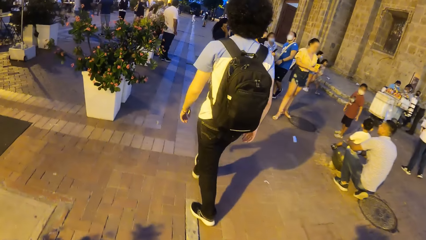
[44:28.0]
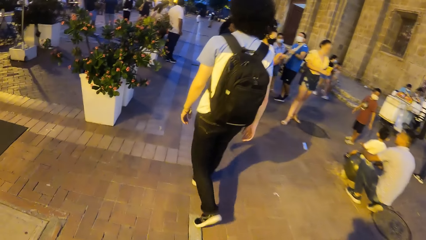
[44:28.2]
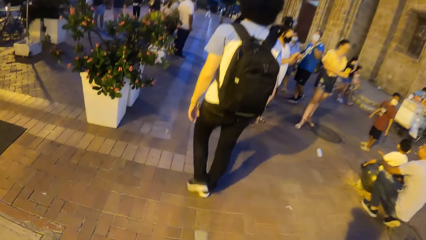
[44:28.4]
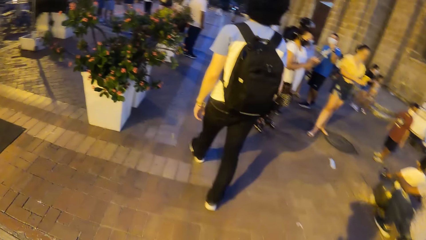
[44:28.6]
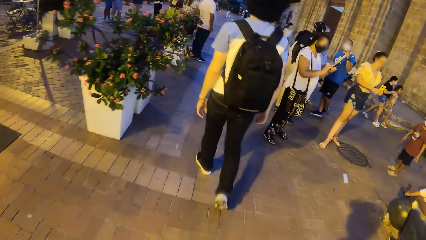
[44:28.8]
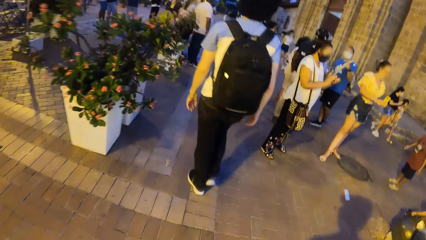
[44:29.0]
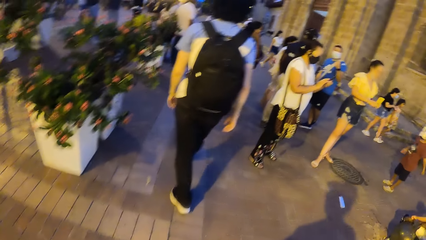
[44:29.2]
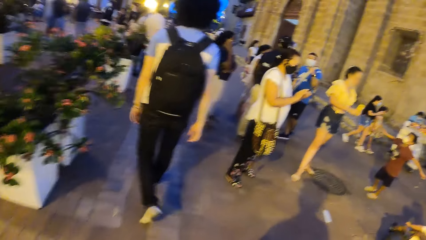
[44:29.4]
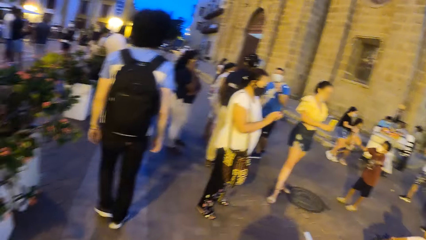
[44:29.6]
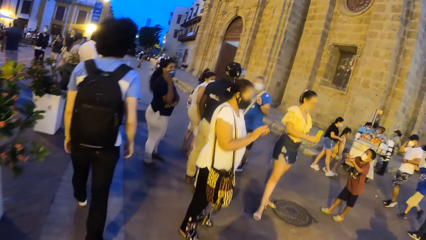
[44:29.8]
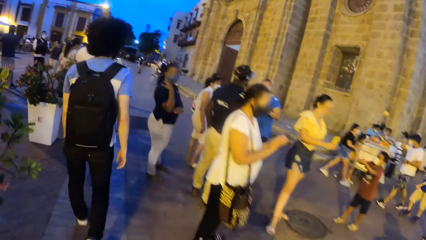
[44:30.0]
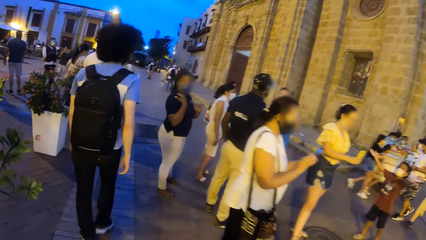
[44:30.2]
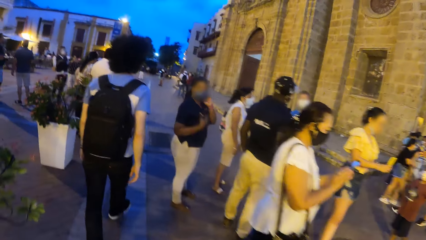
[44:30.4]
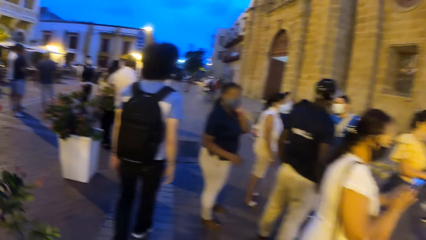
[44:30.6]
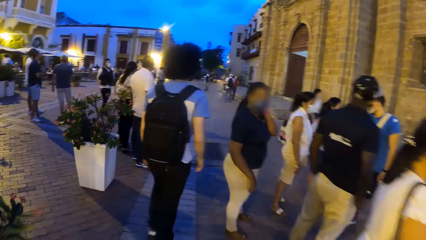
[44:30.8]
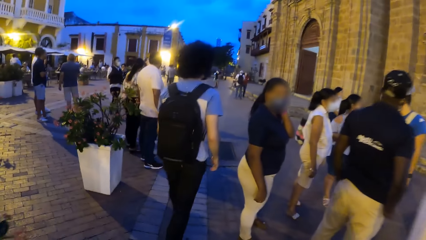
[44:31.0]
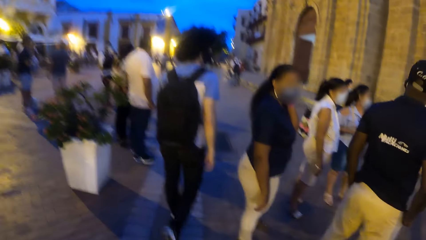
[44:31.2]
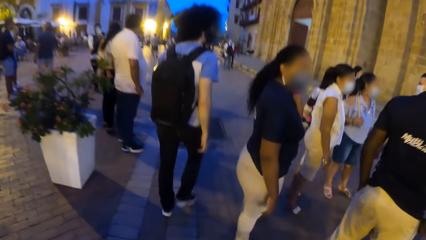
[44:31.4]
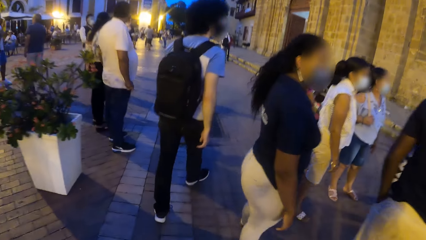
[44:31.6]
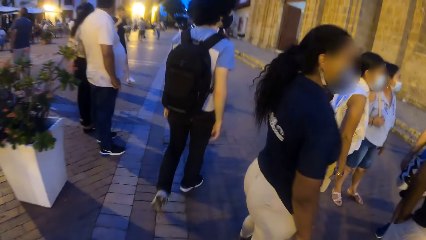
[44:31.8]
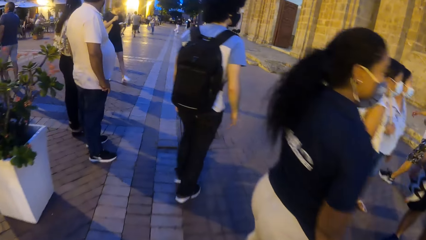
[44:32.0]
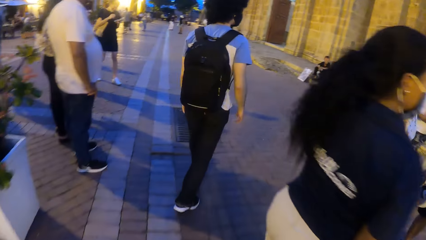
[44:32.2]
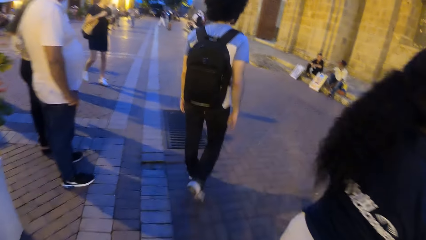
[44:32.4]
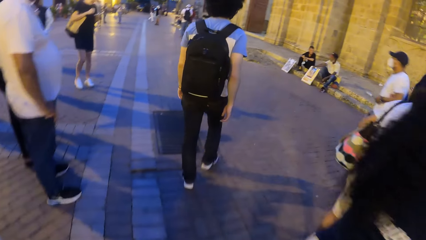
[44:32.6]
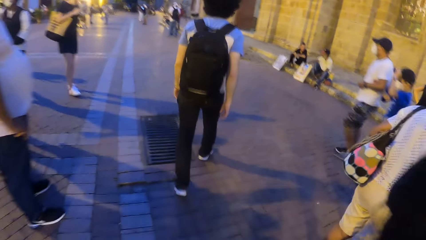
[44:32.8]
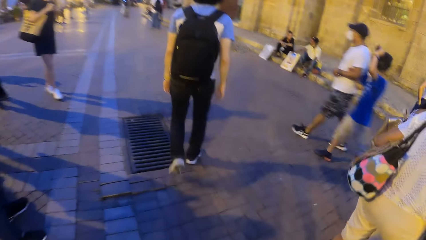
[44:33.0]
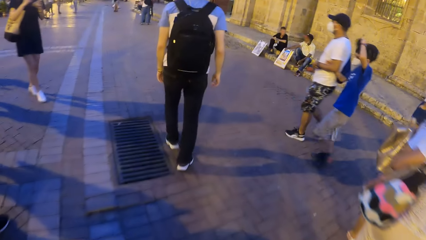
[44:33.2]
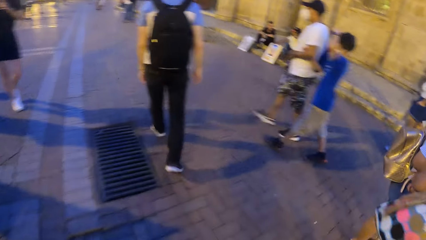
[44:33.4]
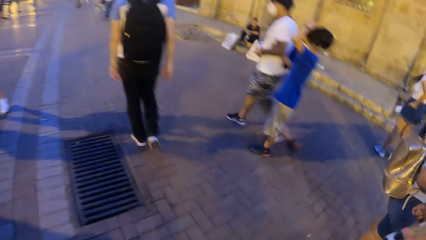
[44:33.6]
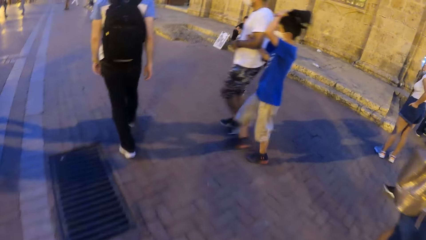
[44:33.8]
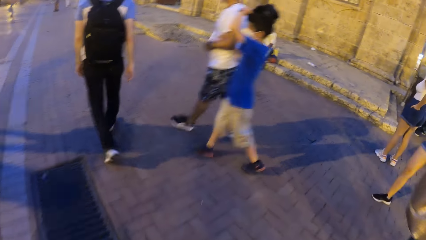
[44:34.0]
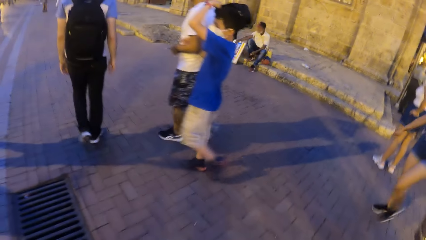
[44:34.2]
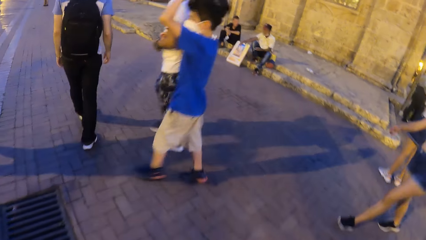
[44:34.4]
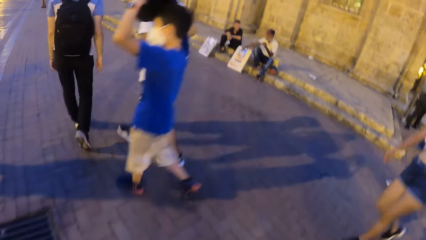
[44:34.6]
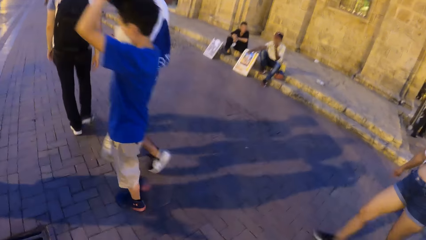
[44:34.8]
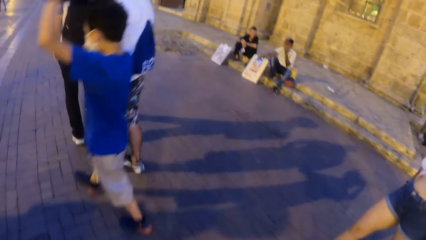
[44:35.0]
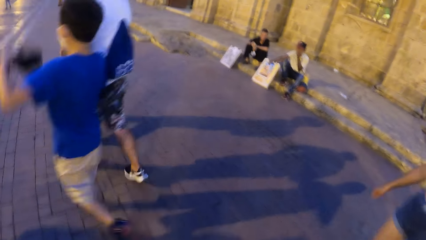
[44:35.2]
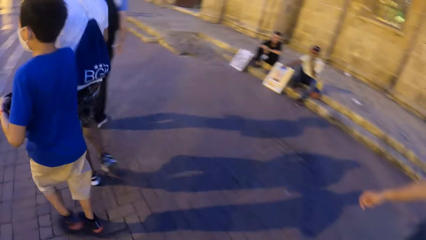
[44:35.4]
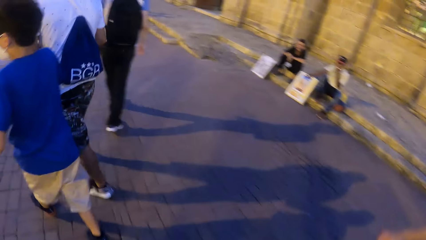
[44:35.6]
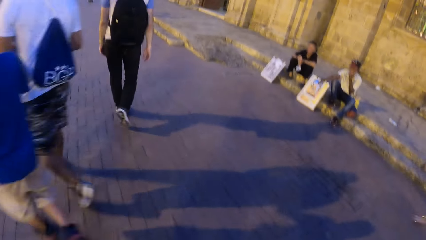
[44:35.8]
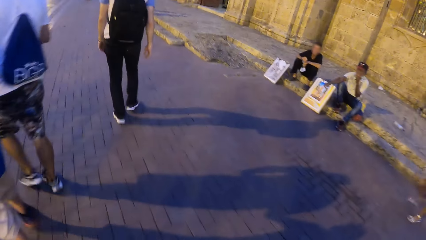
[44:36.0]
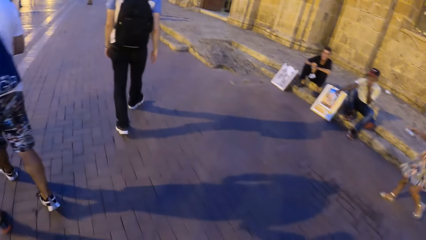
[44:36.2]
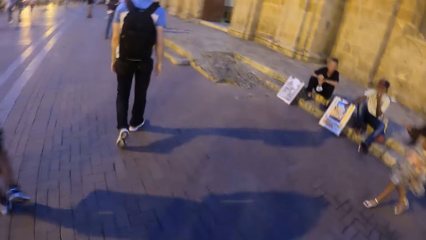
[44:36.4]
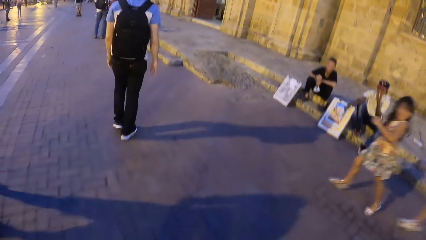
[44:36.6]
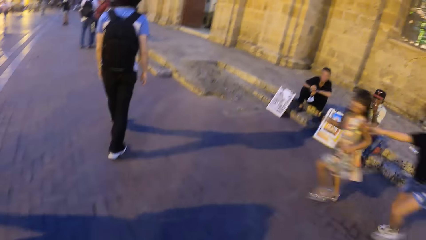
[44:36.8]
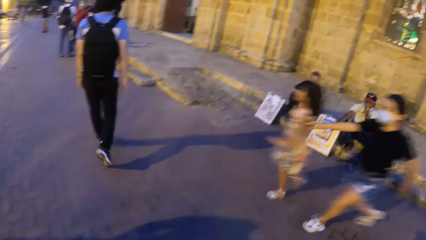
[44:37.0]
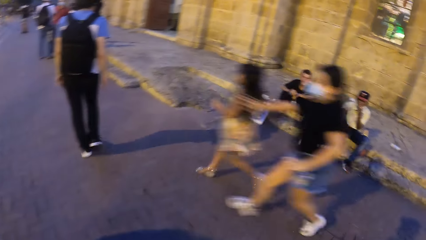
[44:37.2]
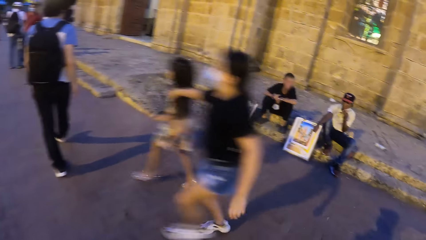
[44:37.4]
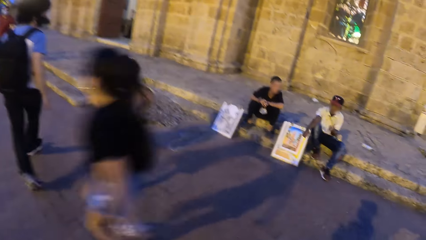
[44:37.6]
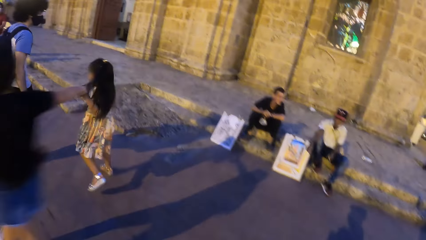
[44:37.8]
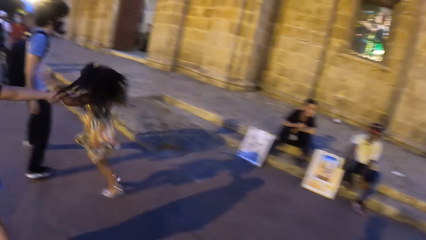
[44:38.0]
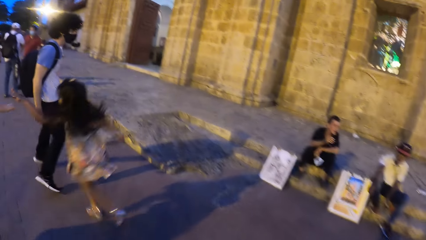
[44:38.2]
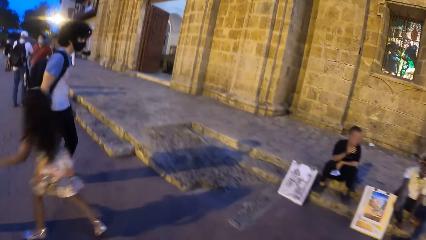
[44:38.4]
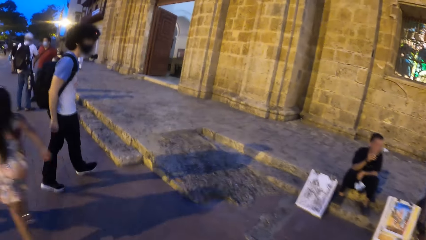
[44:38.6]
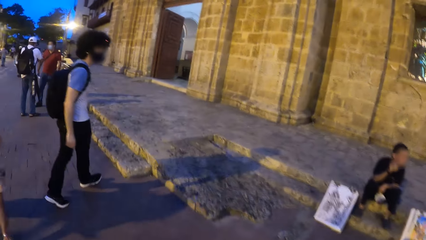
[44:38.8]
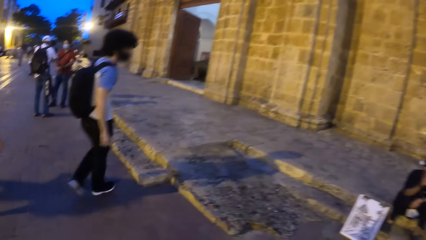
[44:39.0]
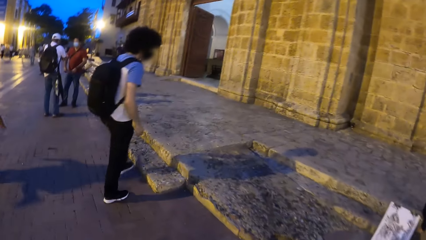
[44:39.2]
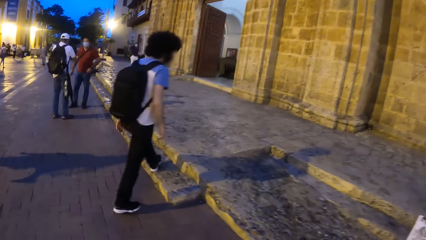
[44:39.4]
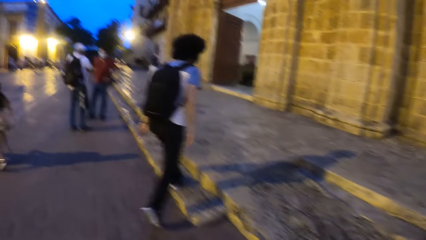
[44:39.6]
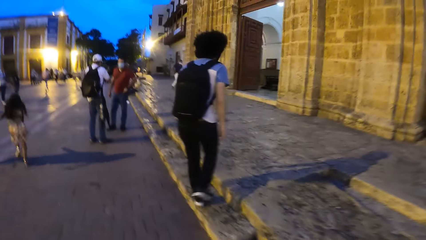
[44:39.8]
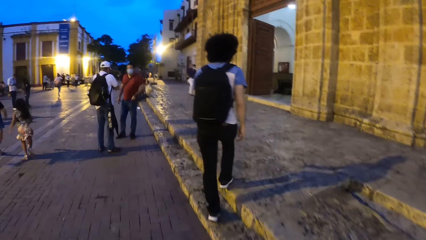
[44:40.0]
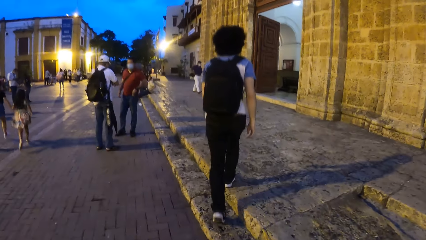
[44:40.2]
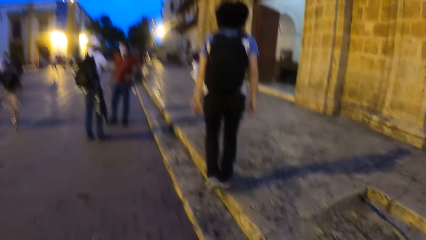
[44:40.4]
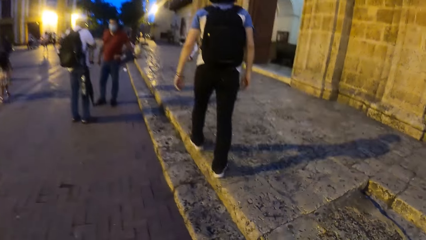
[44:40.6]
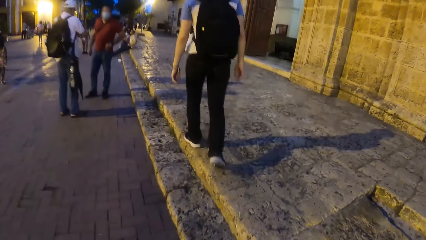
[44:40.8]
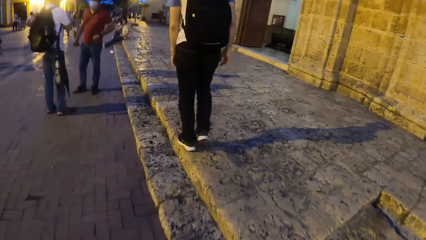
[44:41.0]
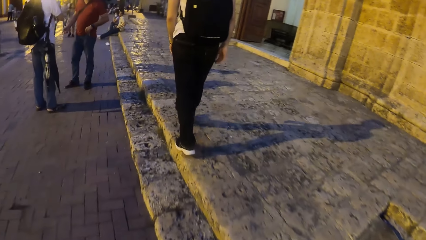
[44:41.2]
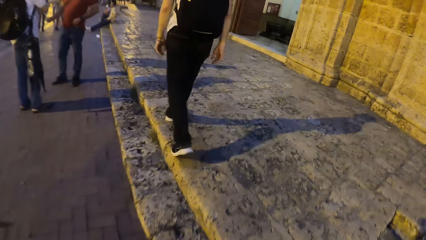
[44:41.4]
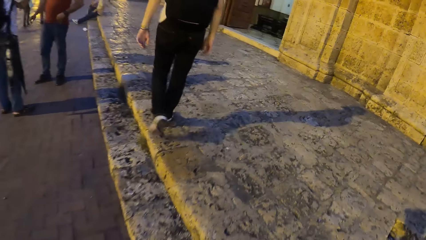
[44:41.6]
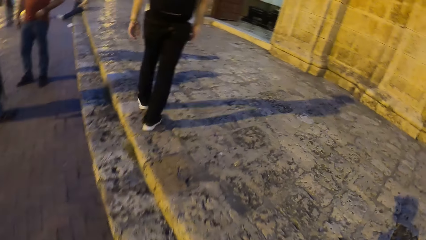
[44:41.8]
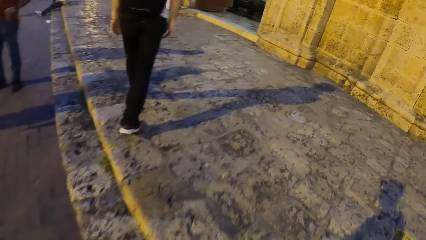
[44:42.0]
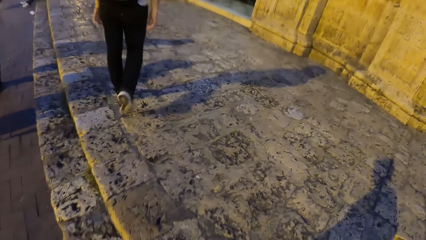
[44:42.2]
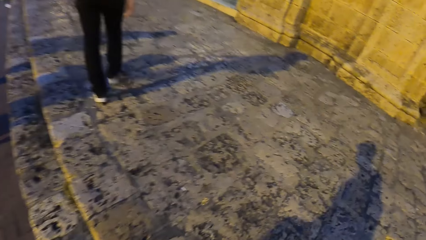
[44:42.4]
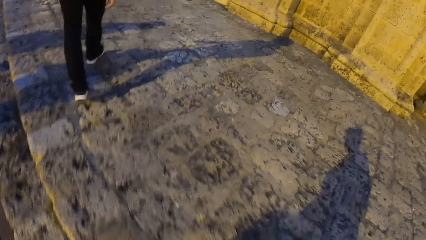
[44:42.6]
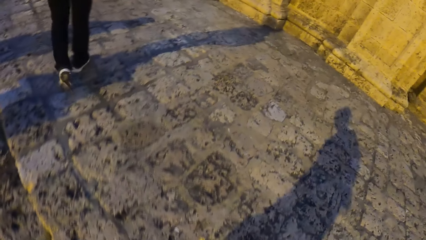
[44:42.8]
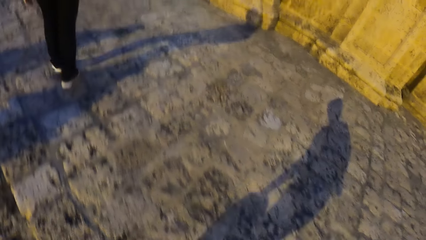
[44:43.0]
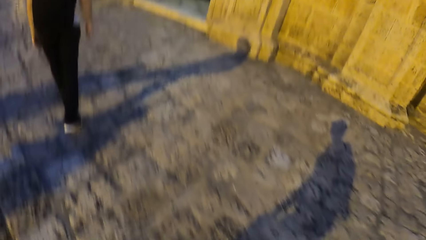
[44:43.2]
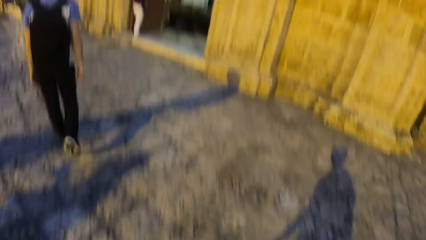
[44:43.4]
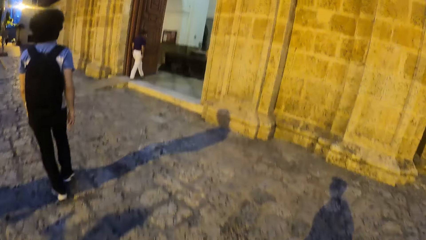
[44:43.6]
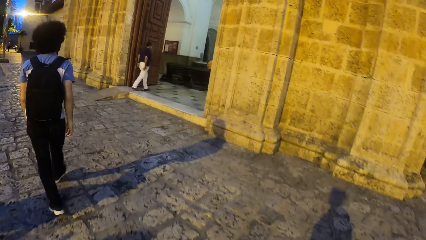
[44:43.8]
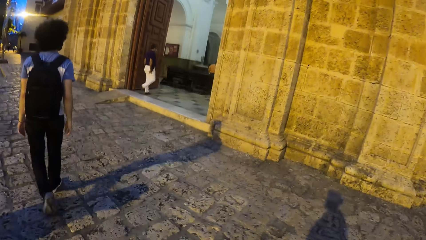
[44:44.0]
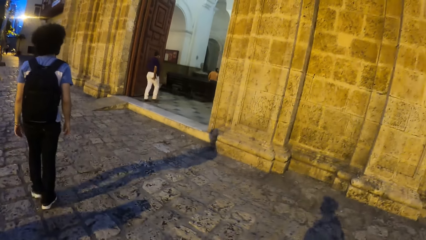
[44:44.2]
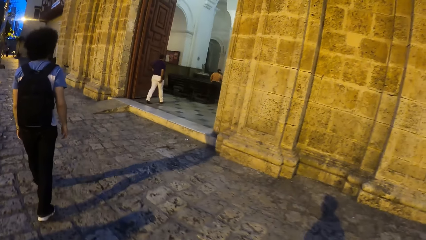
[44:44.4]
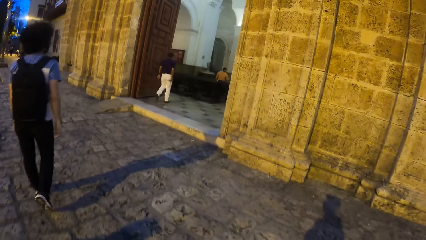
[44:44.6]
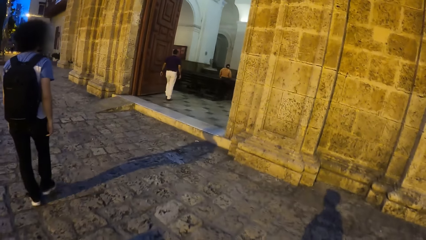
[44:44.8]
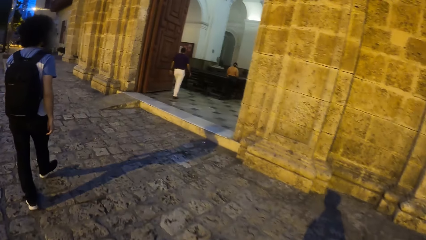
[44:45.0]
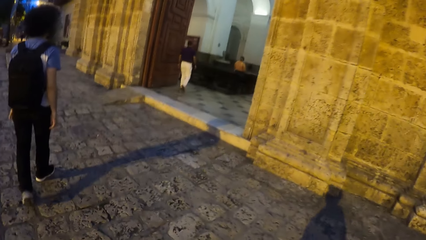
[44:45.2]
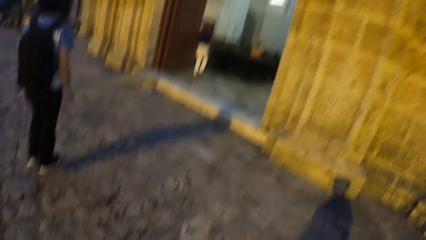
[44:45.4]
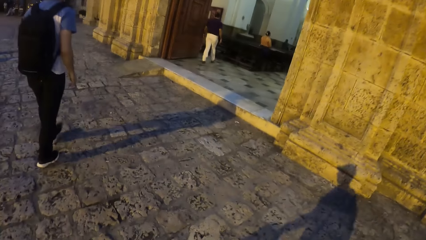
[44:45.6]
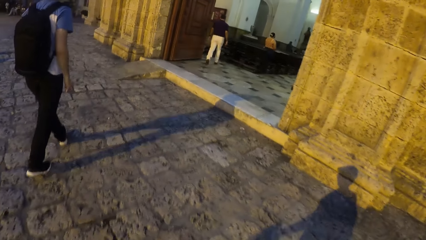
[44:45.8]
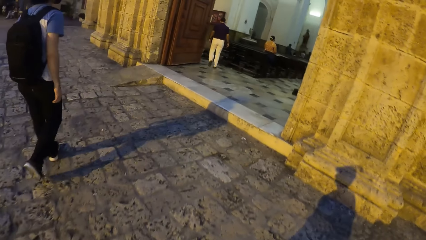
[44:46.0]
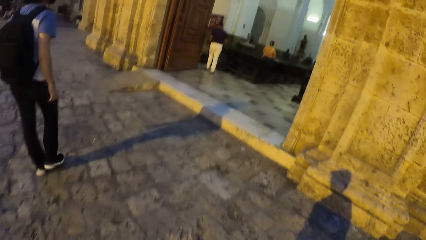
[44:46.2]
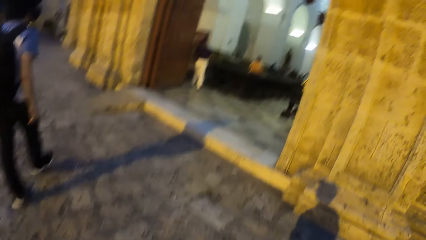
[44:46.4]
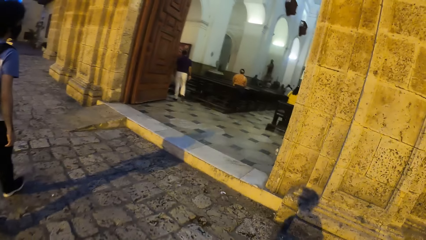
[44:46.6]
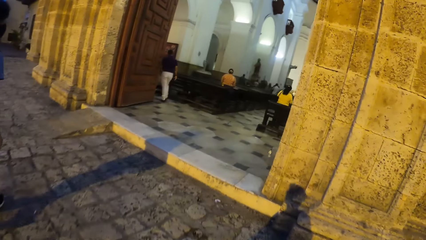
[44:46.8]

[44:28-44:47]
The camera wearer walks on the road. The man walks on a pedestrian walkway to a church entrance. The camera wearer walks on the pedestrian walkway to the church entrance.
